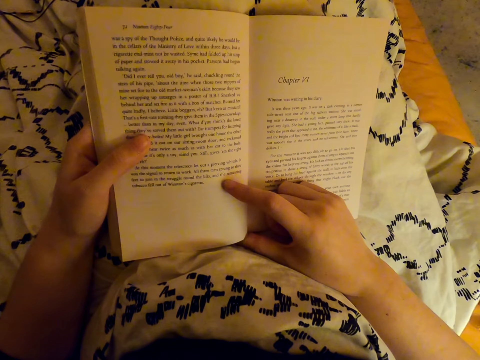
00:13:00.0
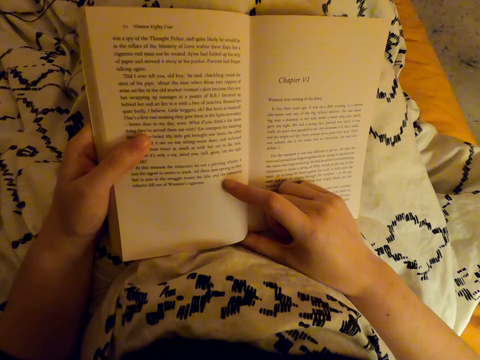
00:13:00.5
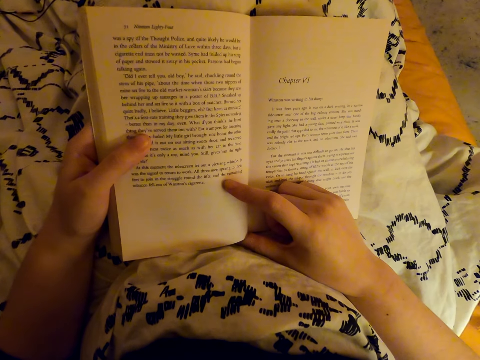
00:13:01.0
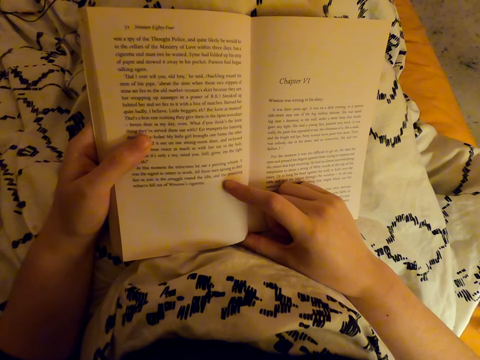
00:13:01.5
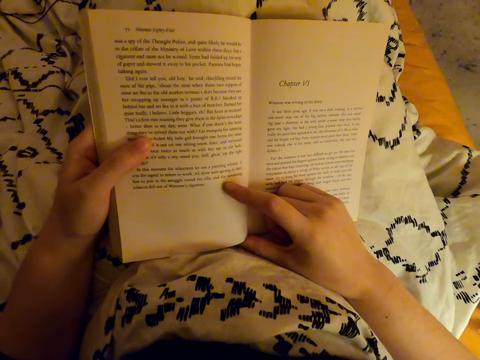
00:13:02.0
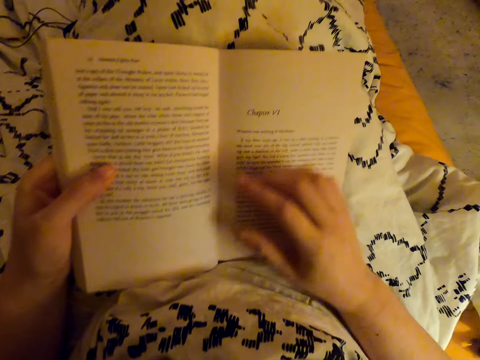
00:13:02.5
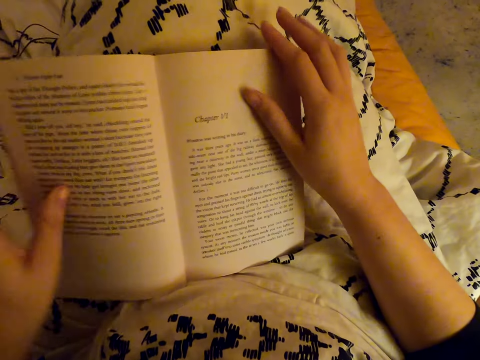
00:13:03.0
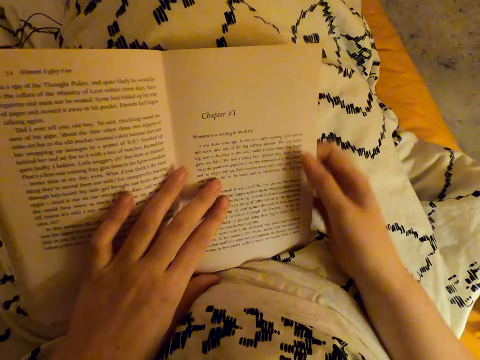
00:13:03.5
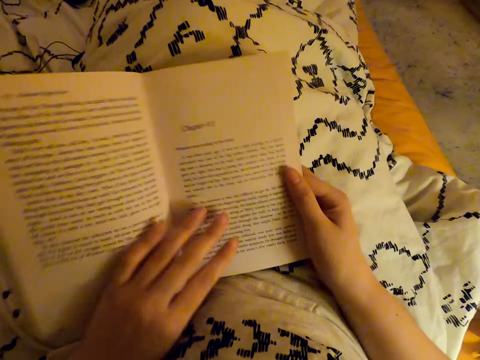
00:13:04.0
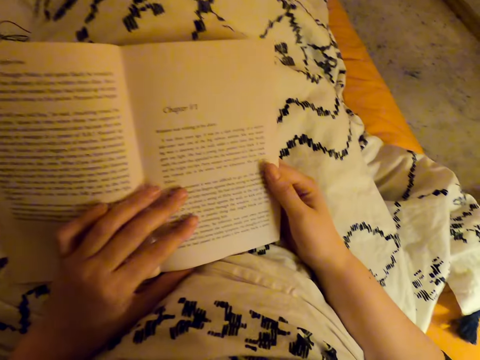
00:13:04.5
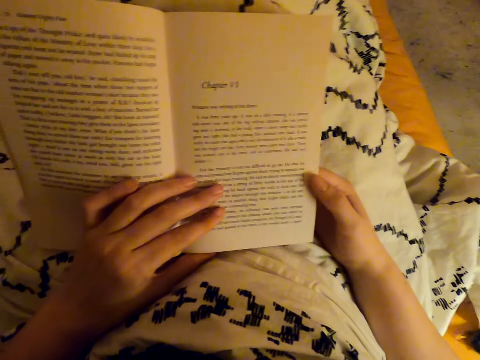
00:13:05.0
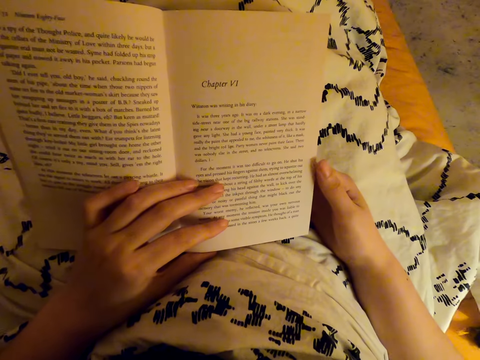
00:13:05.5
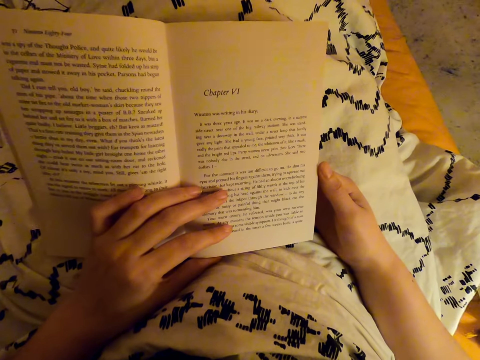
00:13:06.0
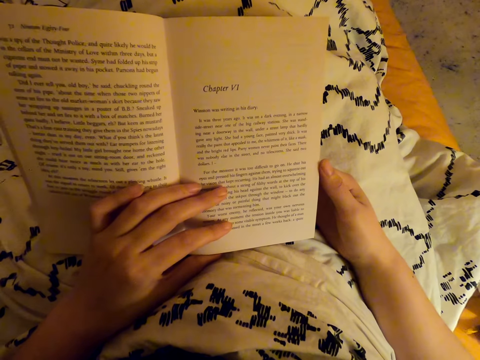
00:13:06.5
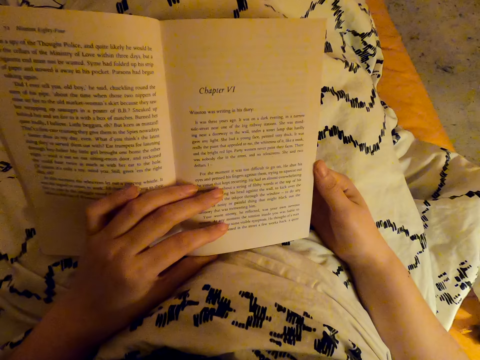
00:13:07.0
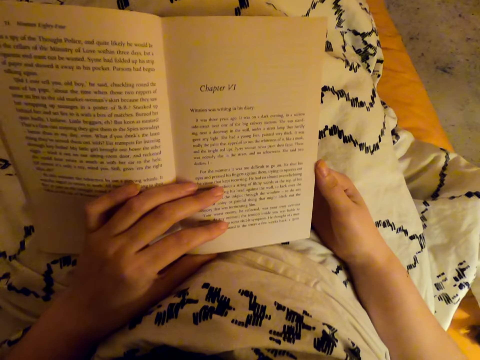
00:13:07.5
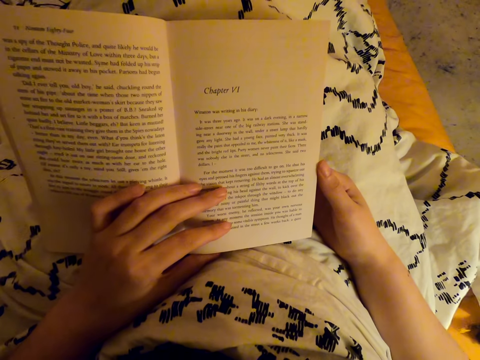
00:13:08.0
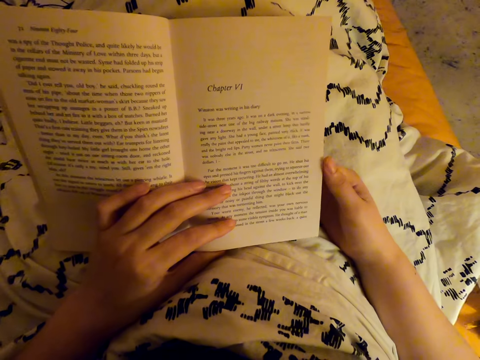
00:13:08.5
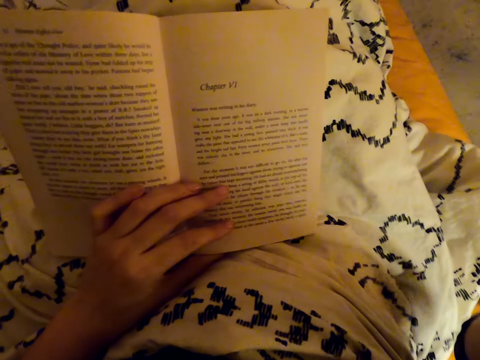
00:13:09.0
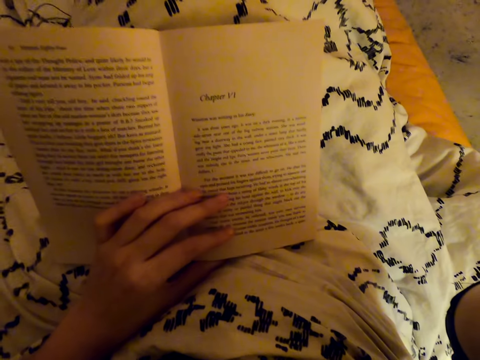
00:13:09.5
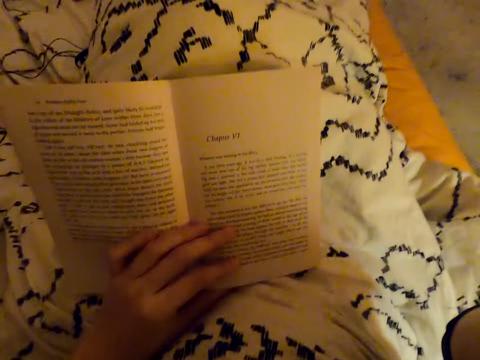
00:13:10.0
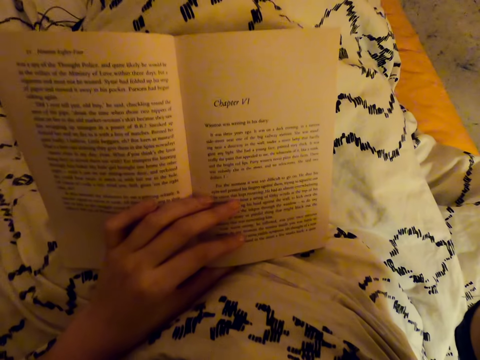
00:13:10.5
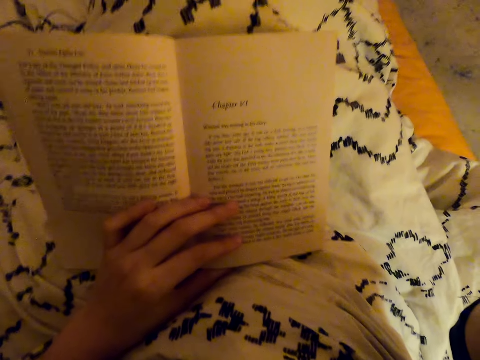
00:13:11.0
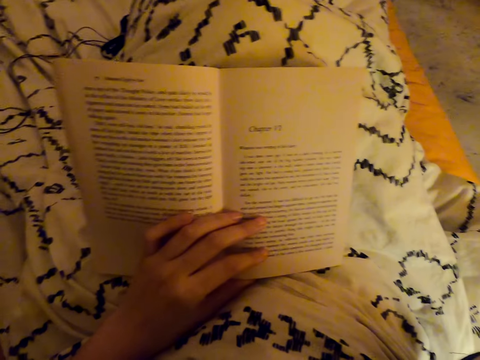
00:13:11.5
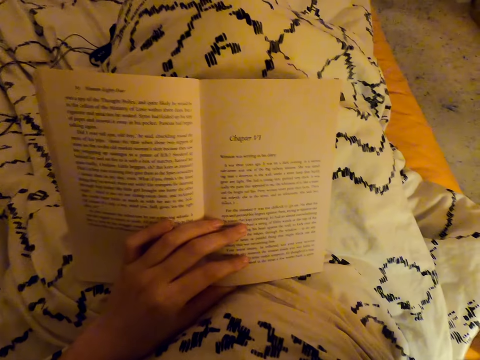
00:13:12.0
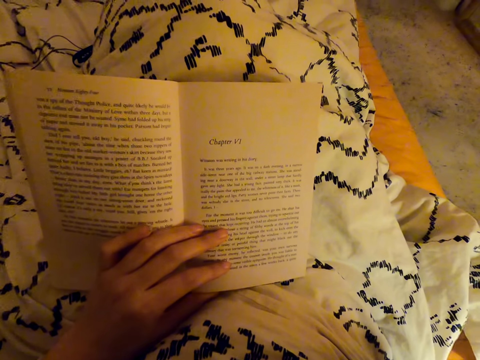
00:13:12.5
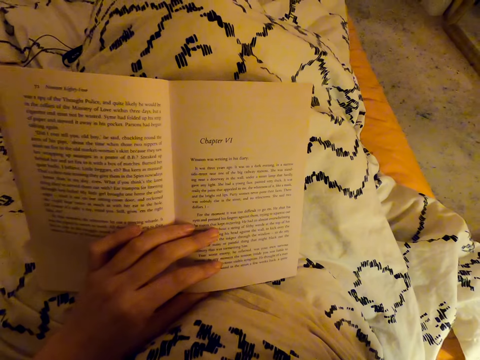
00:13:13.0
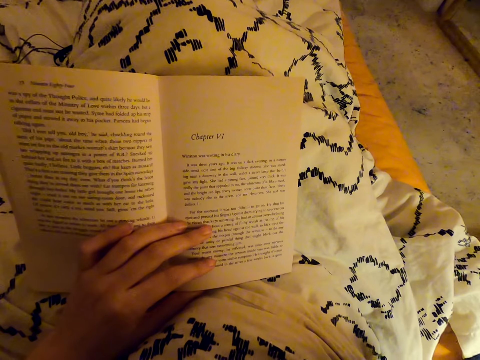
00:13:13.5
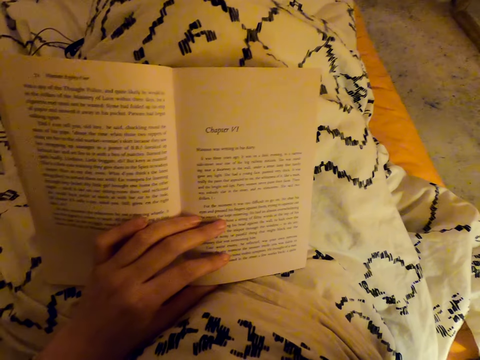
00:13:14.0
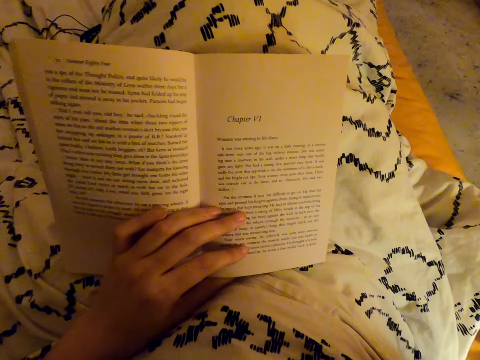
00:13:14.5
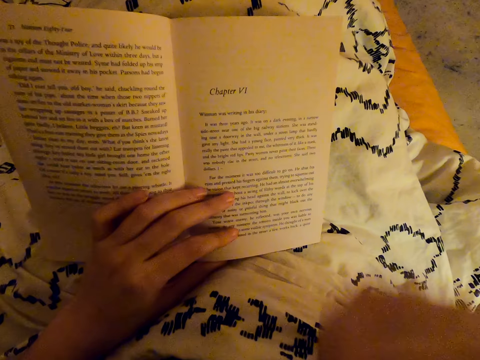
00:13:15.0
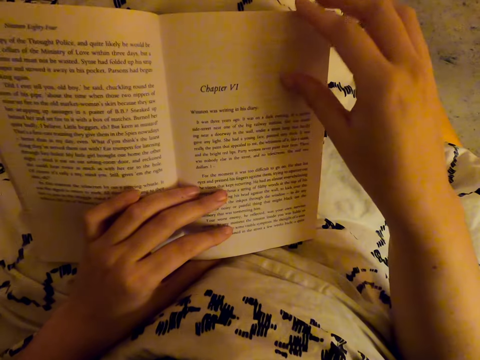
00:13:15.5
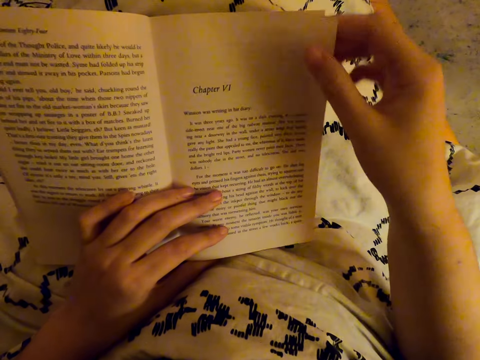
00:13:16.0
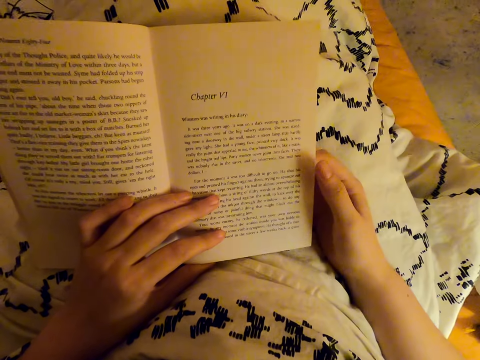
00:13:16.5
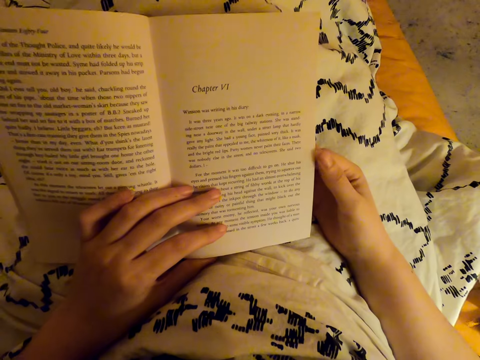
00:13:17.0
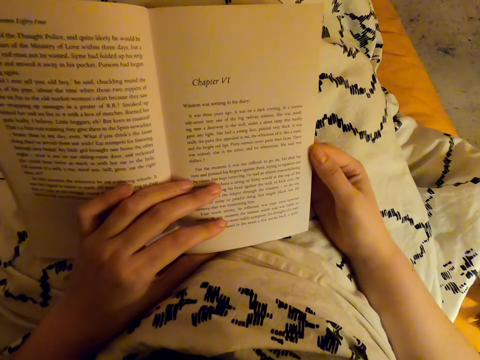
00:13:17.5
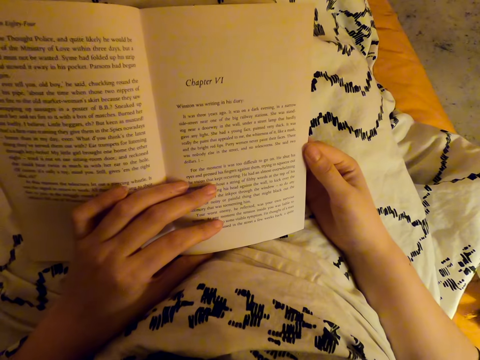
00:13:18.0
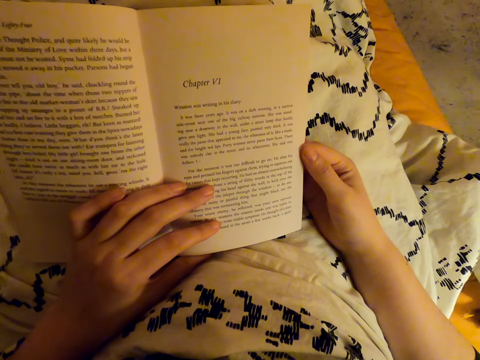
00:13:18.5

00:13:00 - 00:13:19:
The camera wearer adjusts the book. They adjust the camera. They select a page. They read the book.

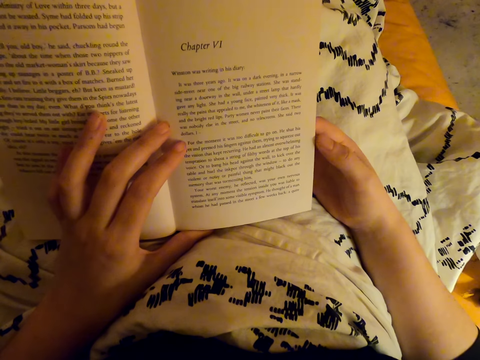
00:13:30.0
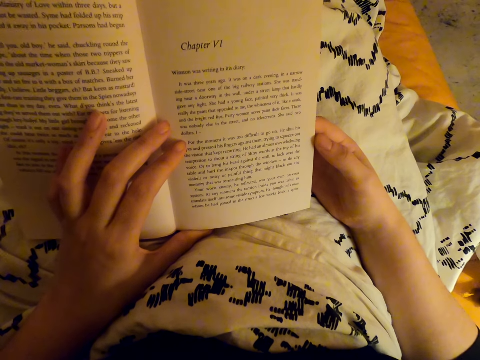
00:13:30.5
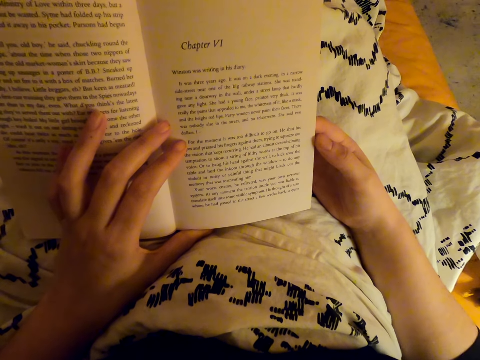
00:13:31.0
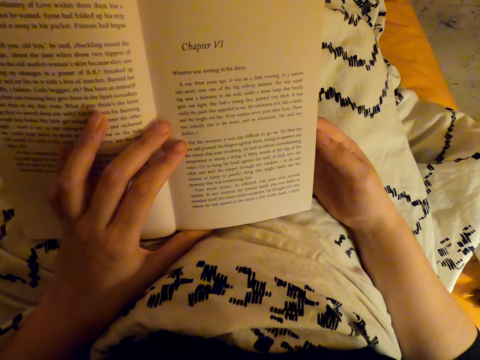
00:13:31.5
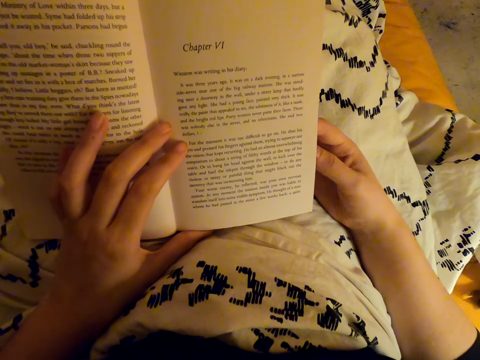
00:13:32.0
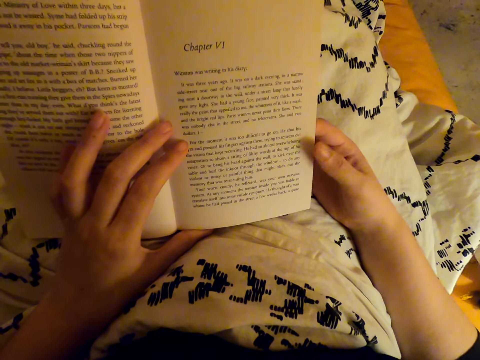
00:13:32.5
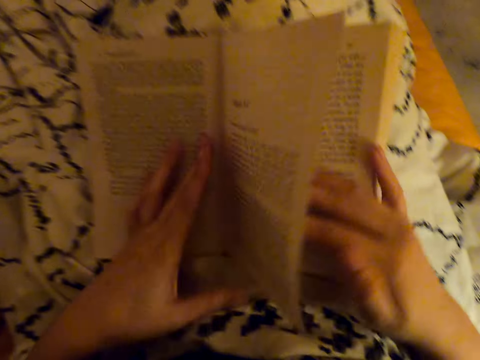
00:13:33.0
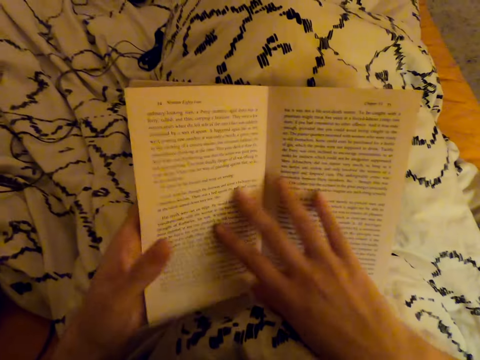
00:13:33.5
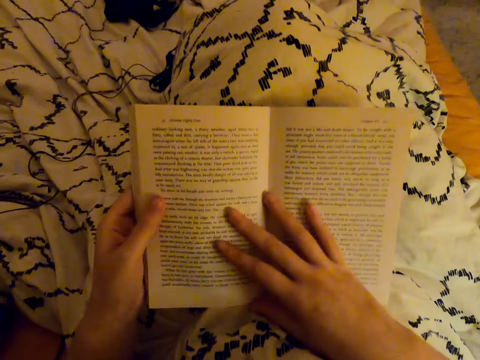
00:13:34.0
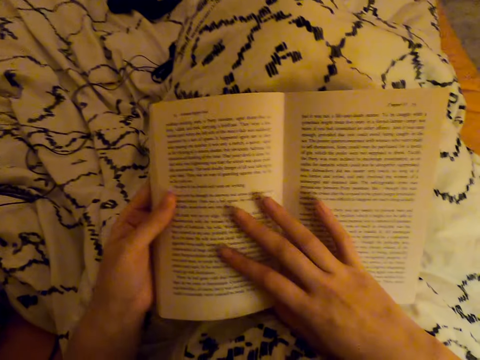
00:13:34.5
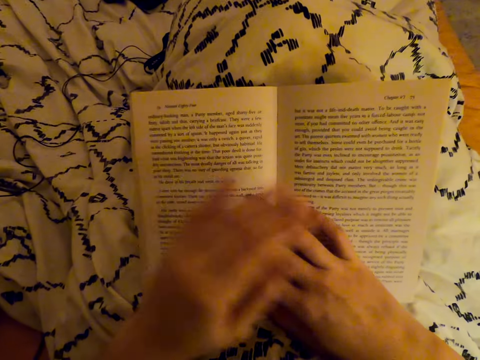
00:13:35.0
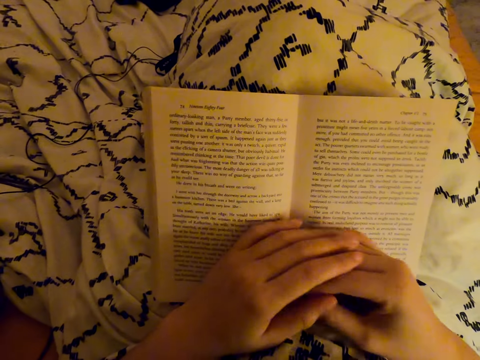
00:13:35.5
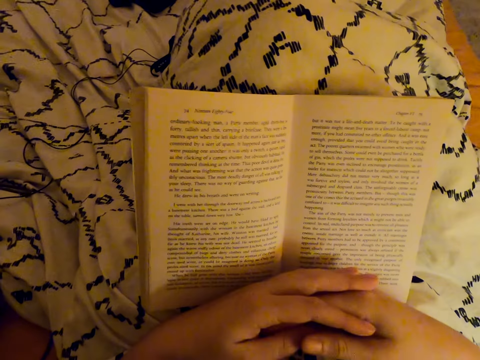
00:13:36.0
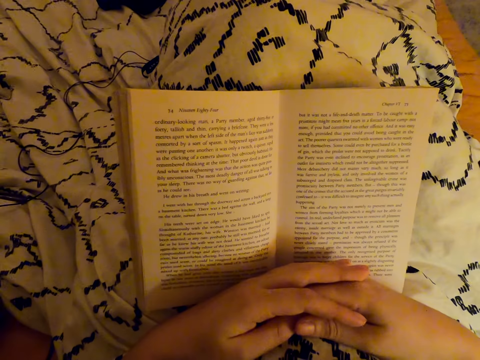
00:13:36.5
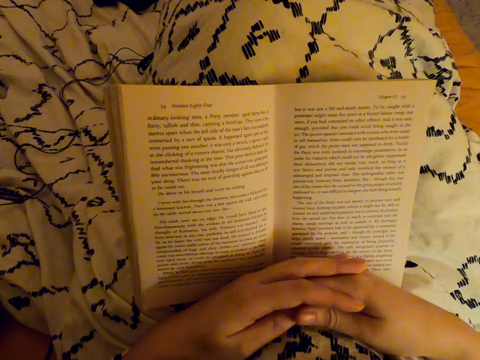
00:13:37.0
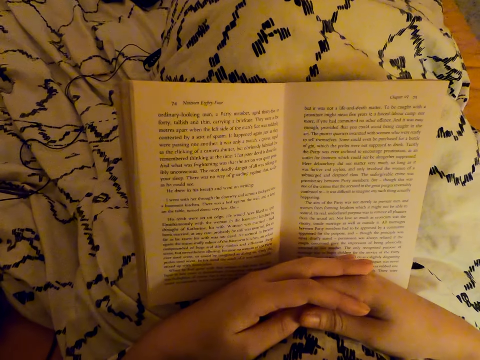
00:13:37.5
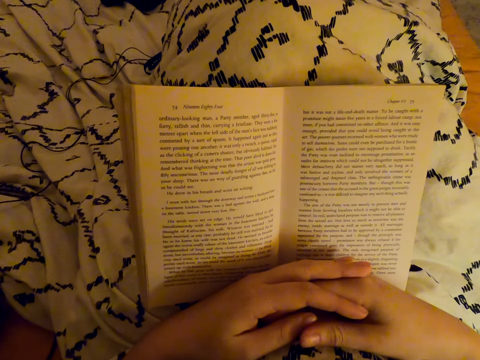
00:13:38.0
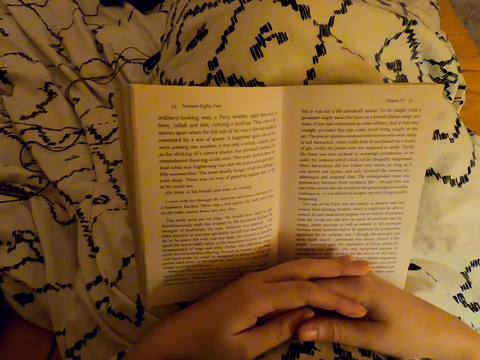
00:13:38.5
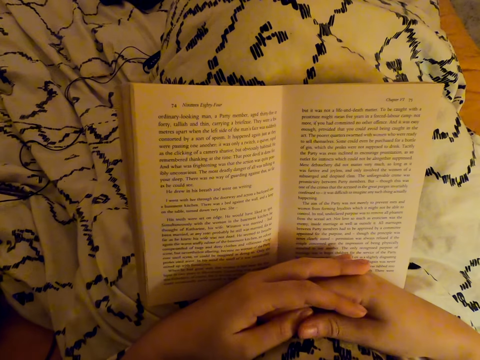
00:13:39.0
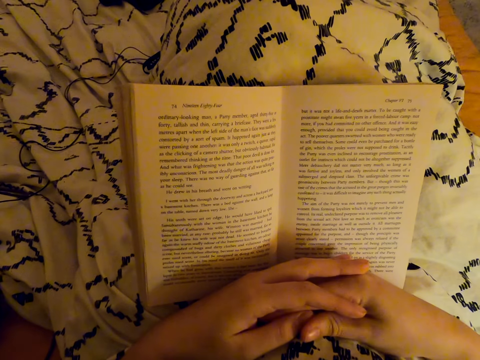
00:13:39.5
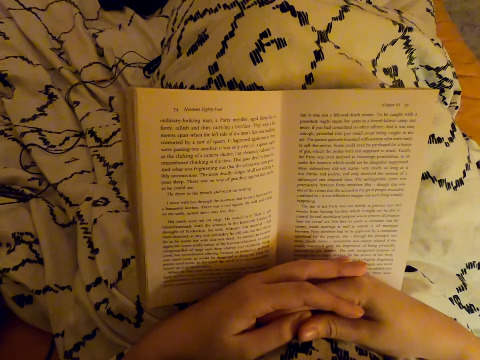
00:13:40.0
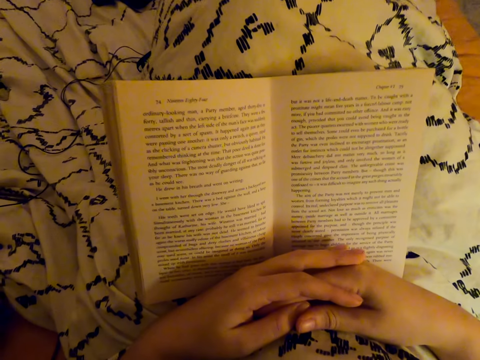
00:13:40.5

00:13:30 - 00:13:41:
The camera wearer flips the book. They scroll to the book. They read the book.
